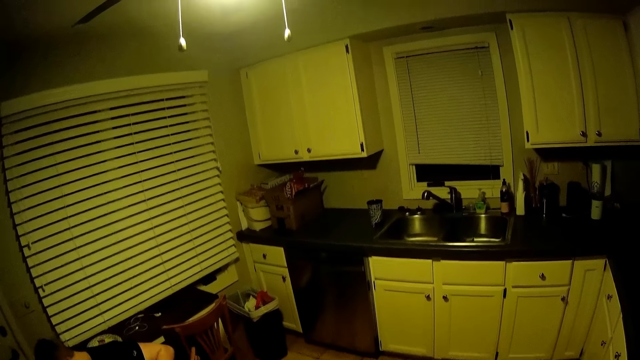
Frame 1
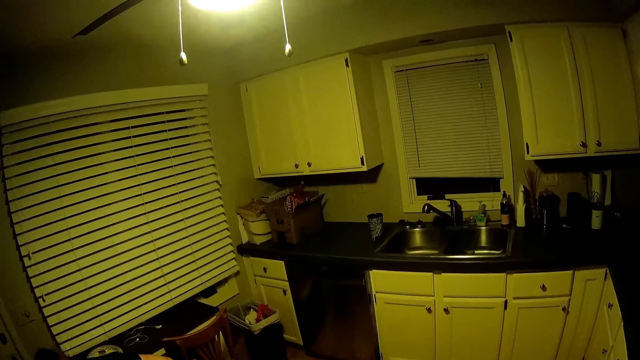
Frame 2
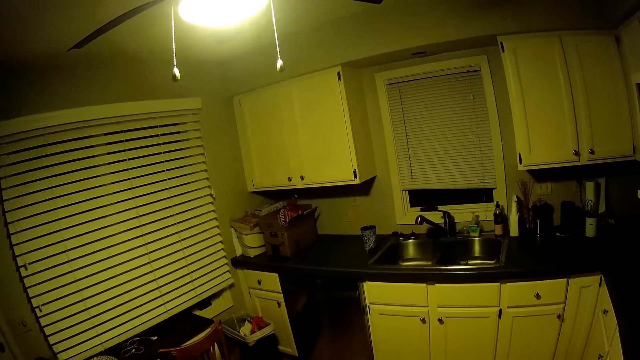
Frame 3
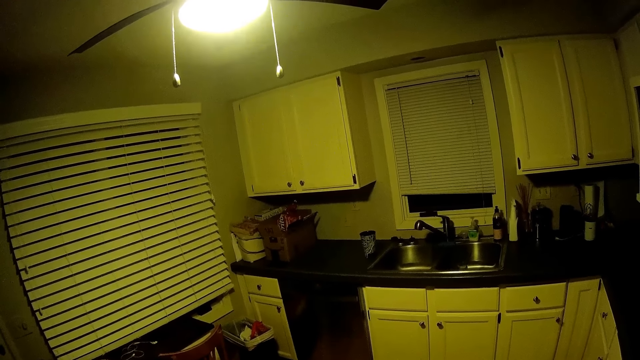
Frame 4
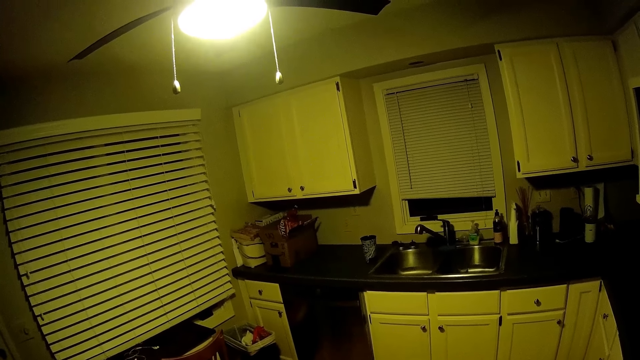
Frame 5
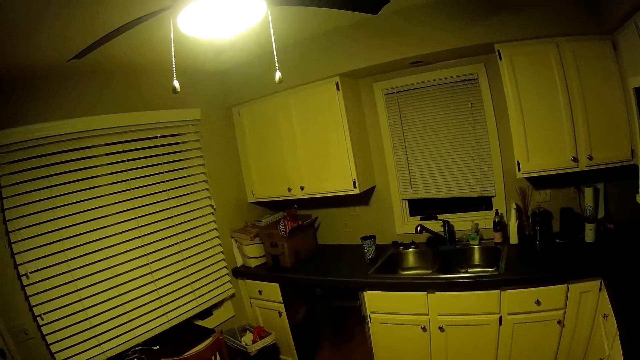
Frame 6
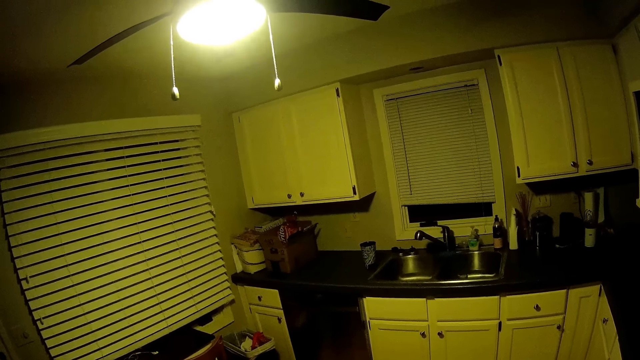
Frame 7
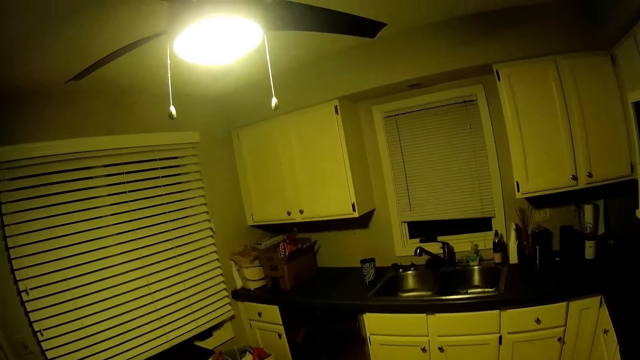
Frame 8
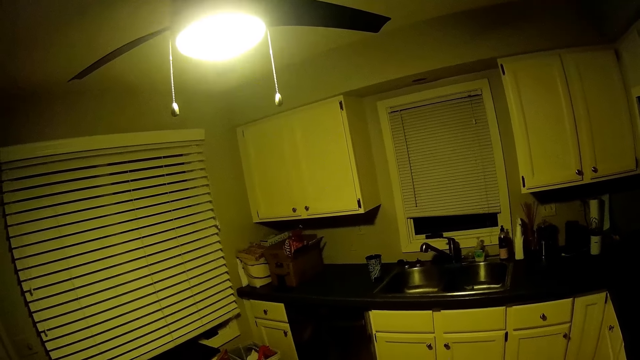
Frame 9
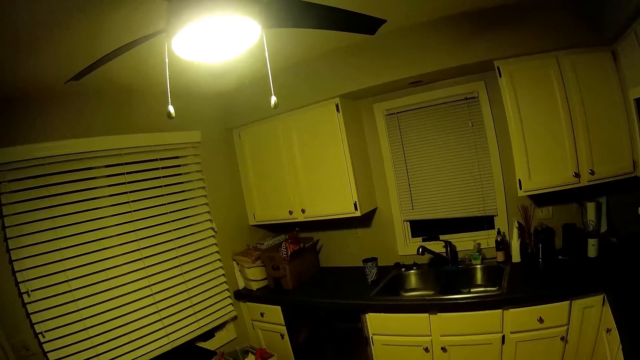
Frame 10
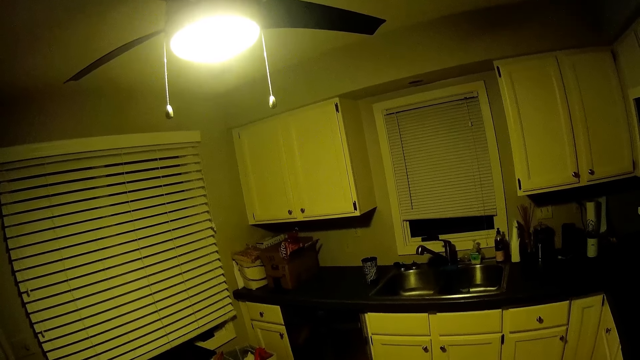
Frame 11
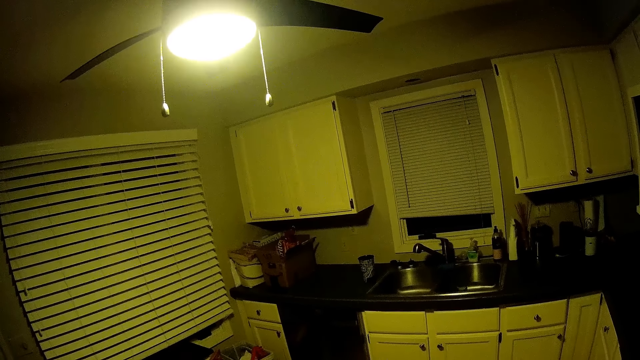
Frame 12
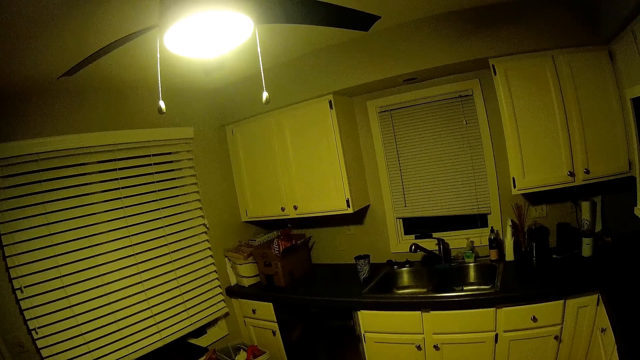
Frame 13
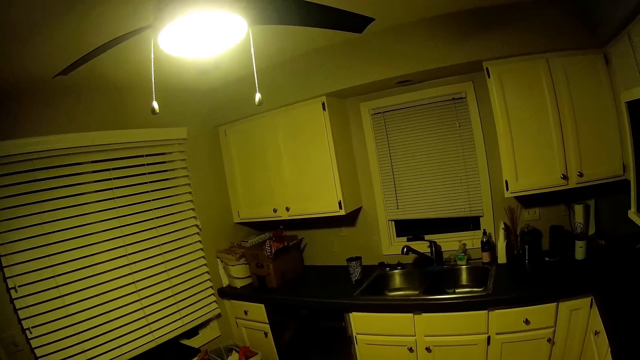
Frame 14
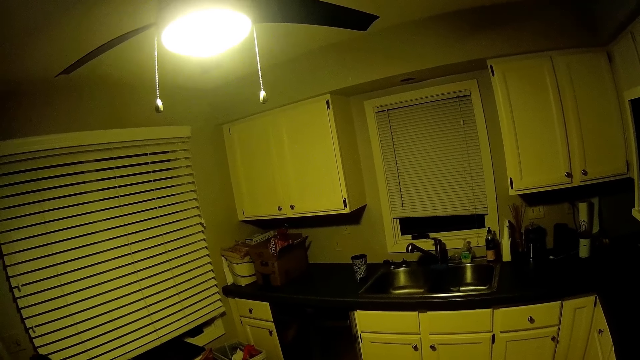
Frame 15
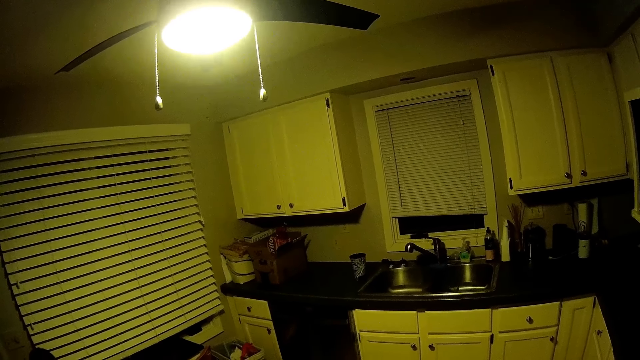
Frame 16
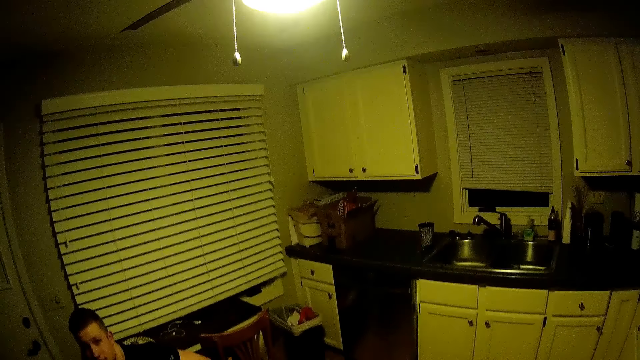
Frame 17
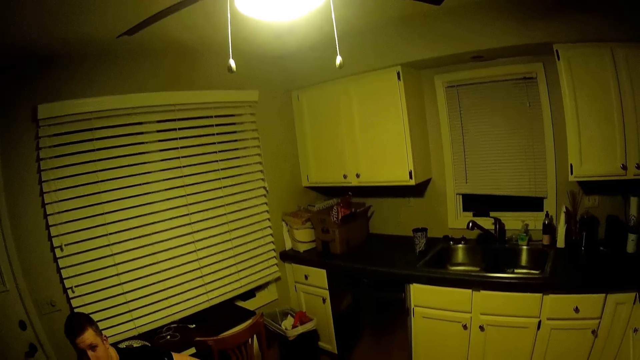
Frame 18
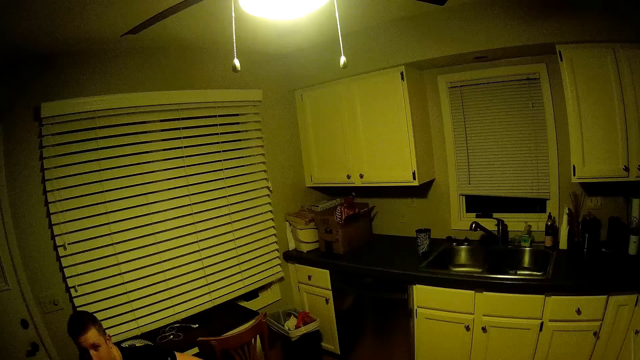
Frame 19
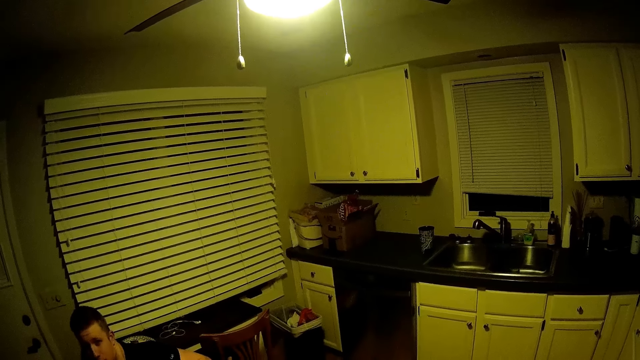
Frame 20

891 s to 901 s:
The camera wearer looks around.

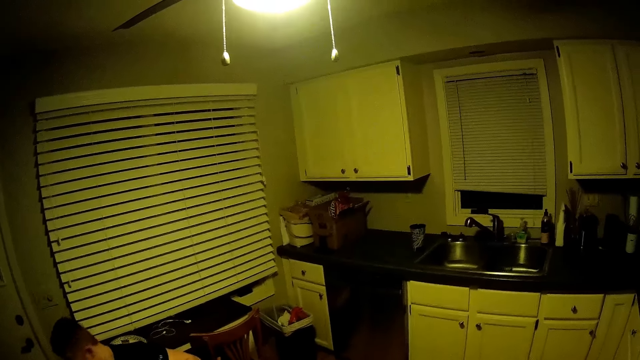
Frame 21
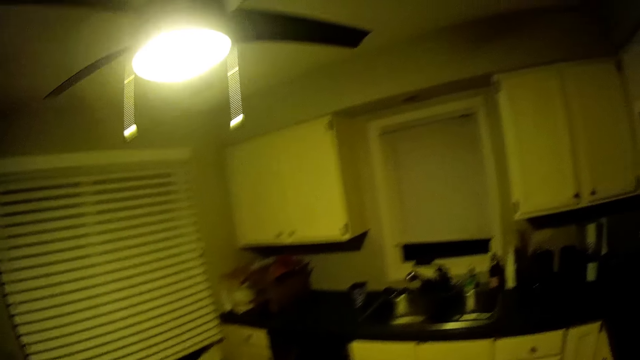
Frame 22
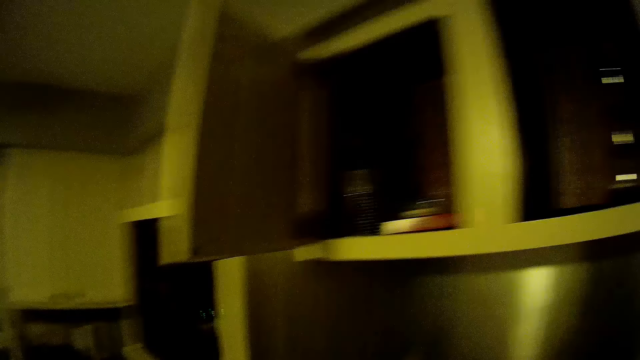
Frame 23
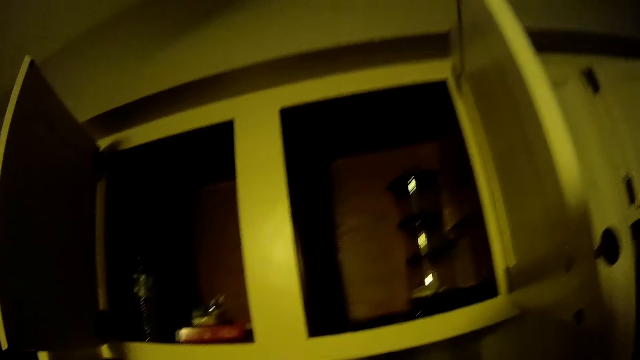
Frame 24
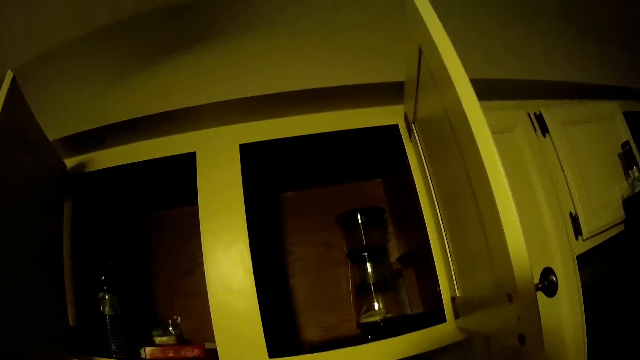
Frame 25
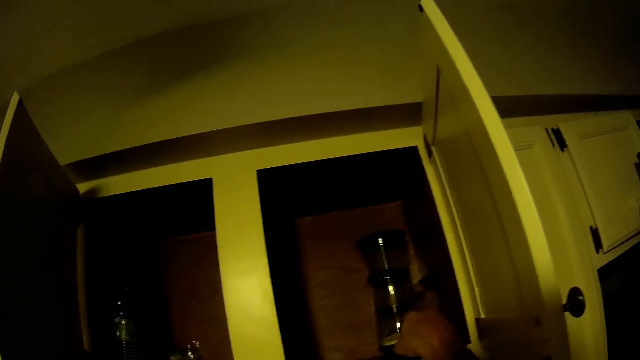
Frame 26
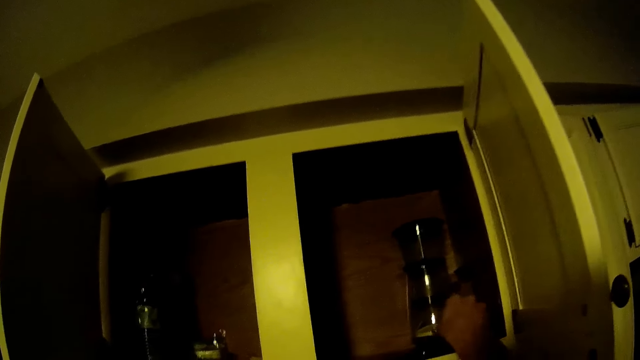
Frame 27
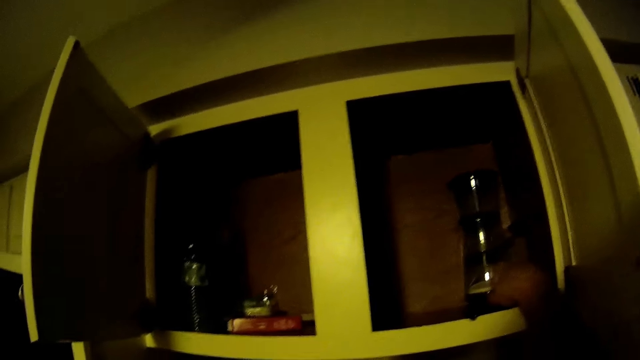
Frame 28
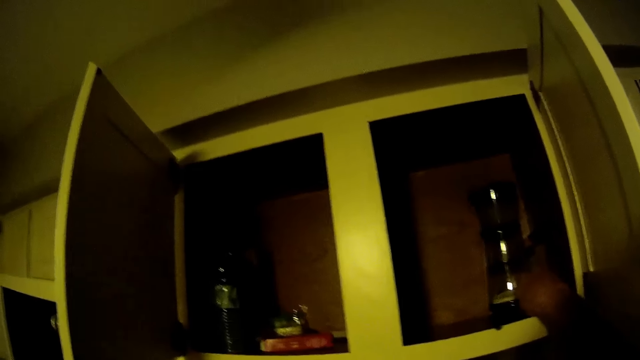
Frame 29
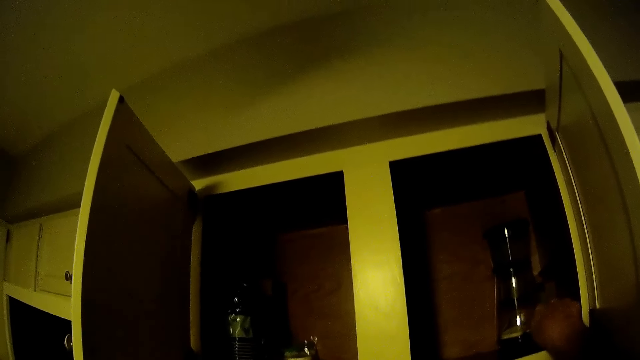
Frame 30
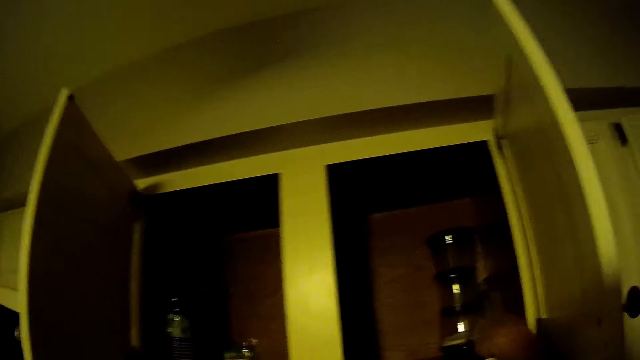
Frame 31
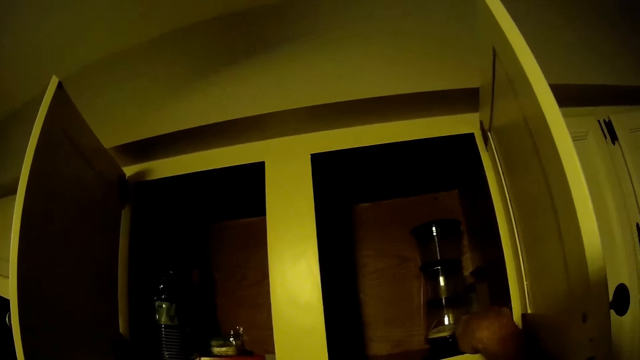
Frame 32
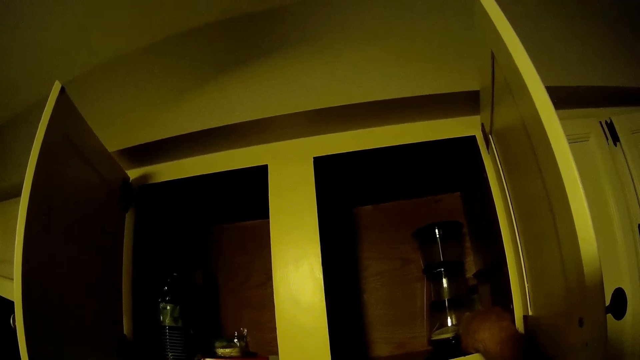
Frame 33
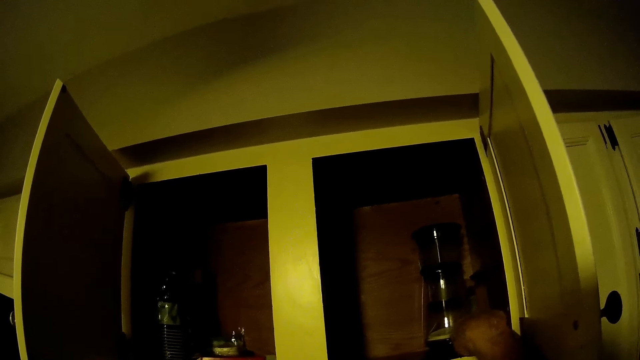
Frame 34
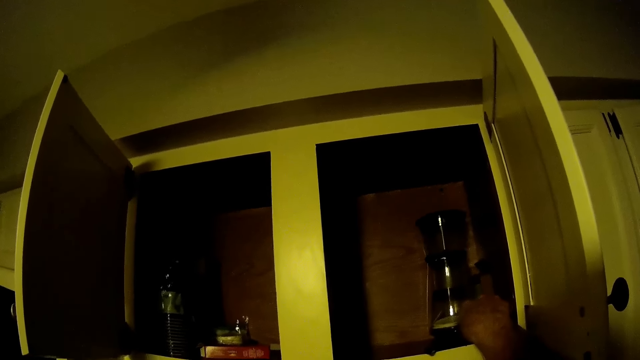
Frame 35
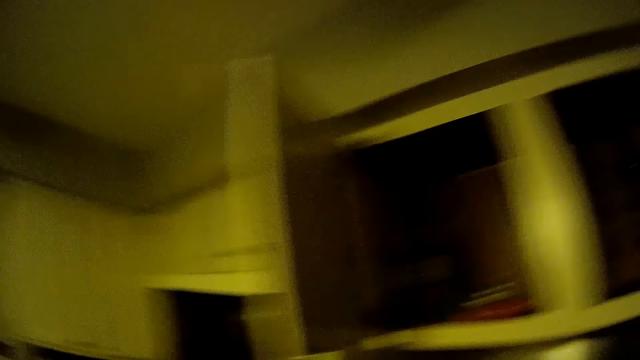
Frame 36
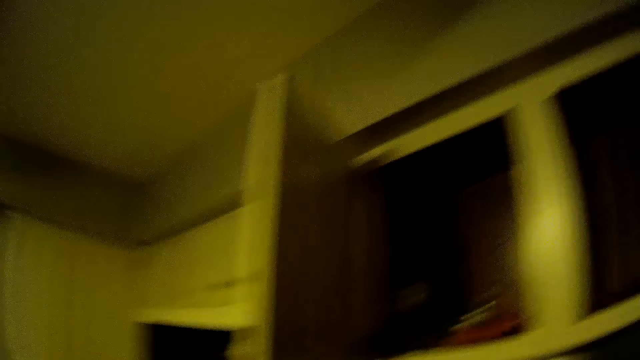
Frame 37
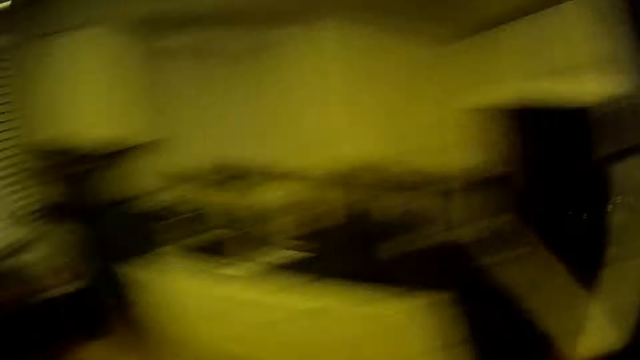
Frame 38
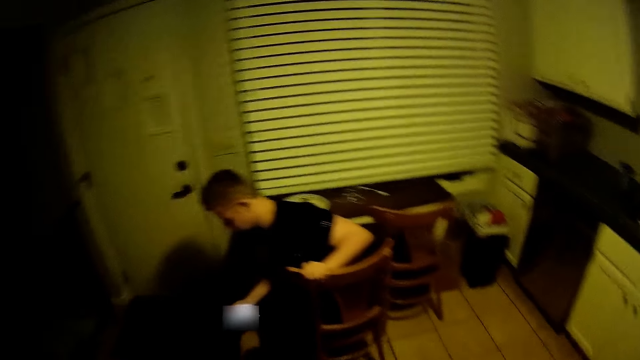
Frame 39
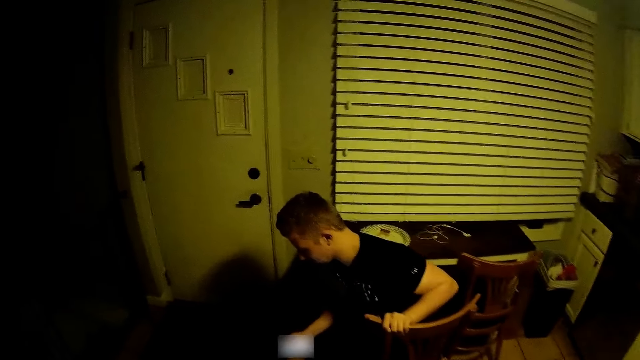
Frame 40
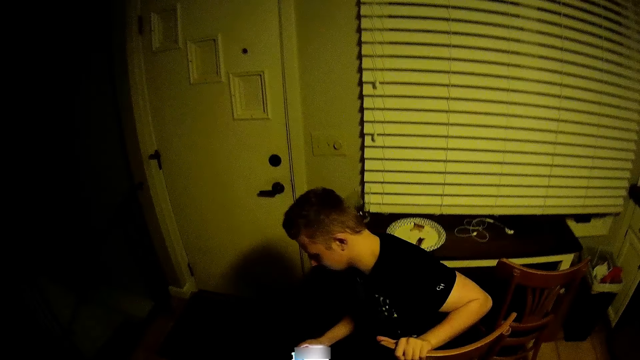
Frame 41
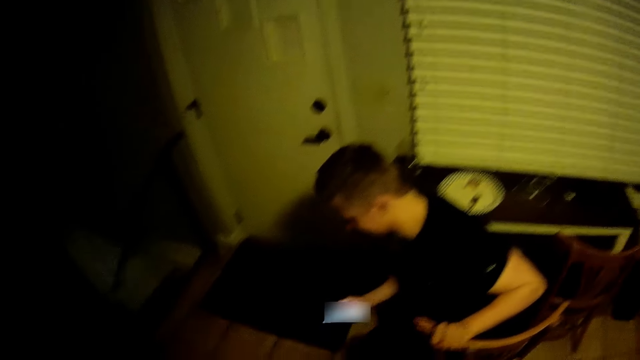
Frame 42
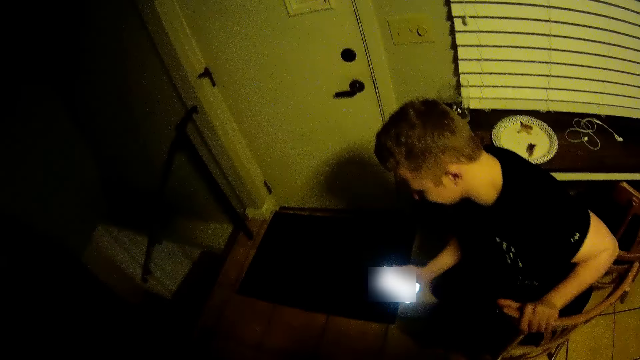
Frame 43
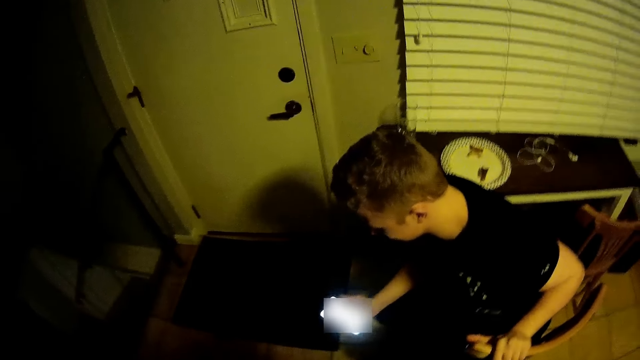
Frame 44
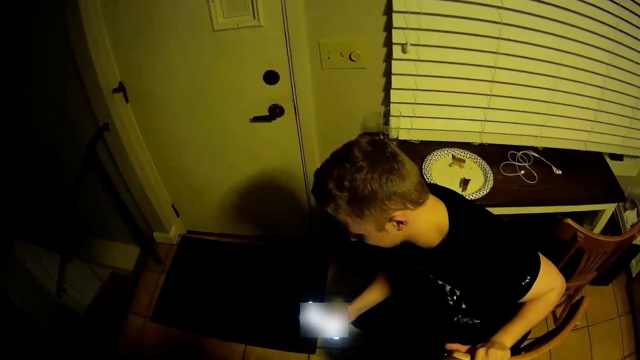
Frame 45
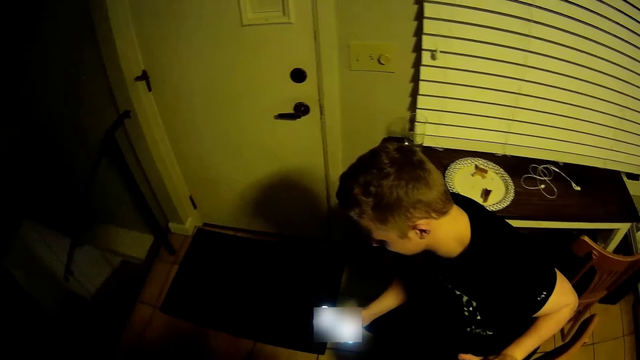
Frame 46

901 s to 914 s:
The camera wearer moves a hand in the cabinet. They search for something. They look around the kitchen and walk around.
